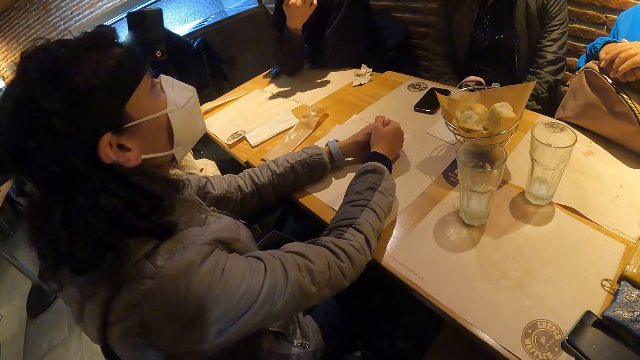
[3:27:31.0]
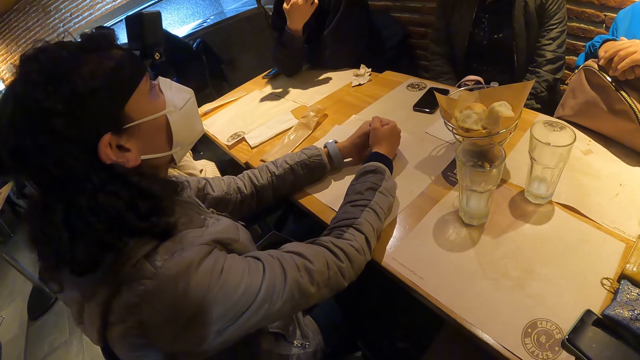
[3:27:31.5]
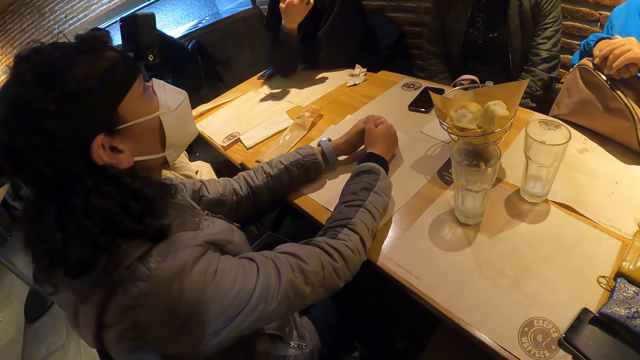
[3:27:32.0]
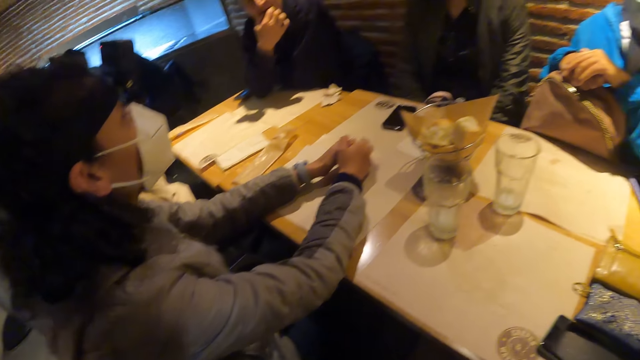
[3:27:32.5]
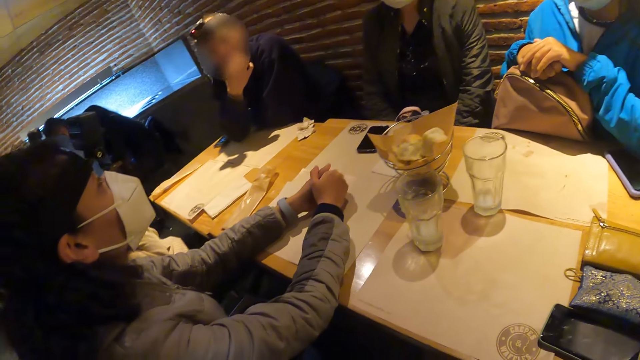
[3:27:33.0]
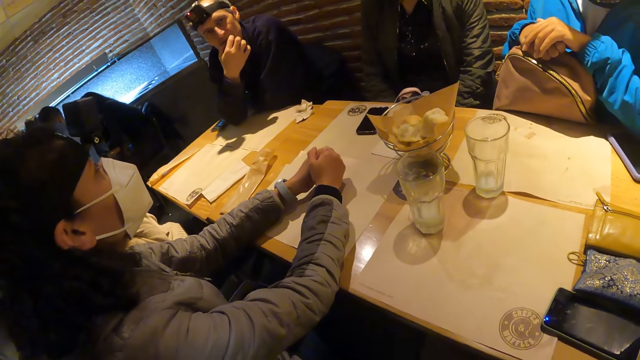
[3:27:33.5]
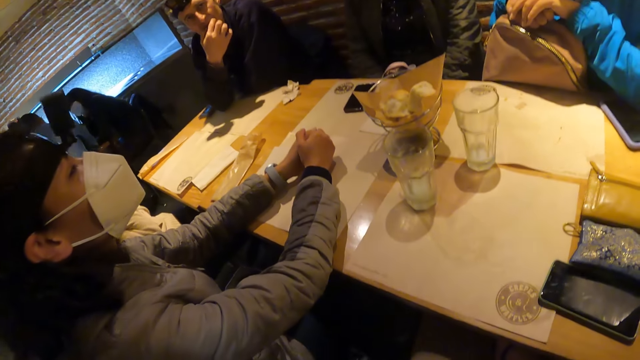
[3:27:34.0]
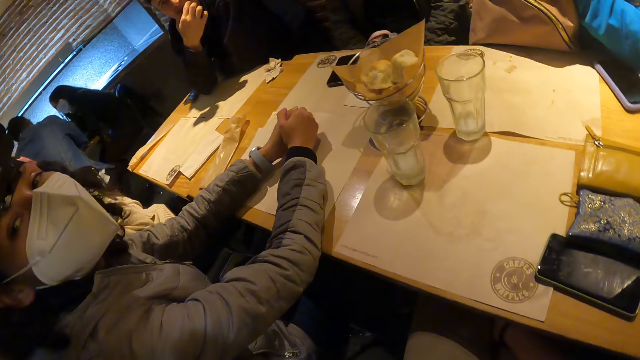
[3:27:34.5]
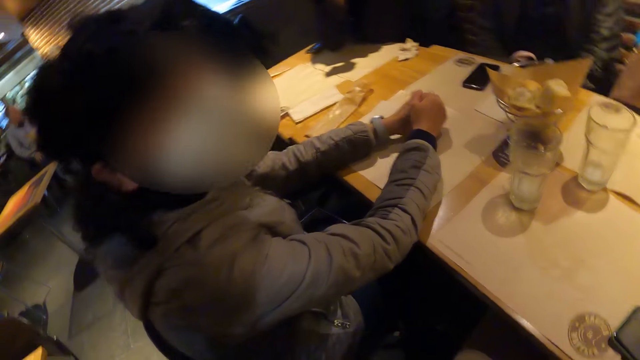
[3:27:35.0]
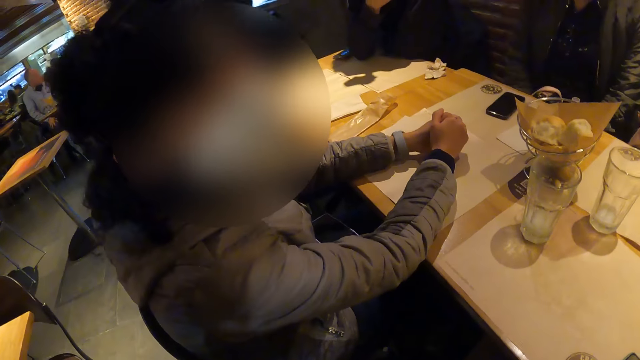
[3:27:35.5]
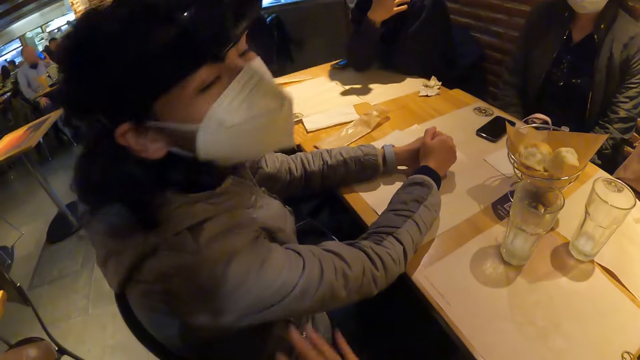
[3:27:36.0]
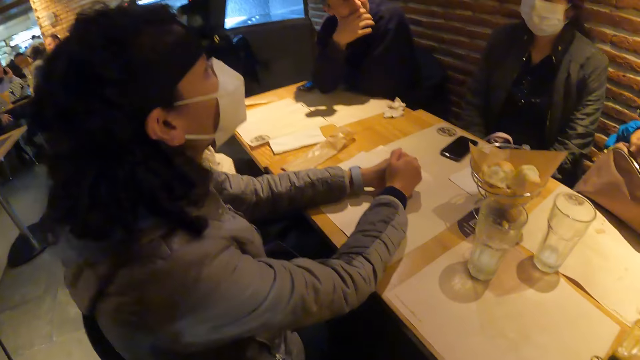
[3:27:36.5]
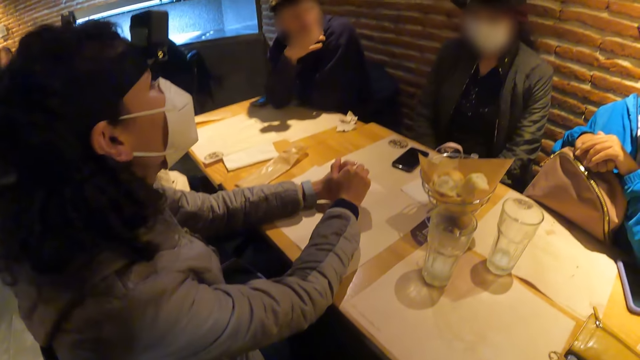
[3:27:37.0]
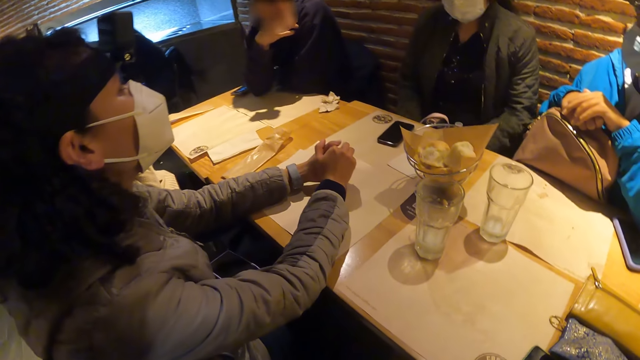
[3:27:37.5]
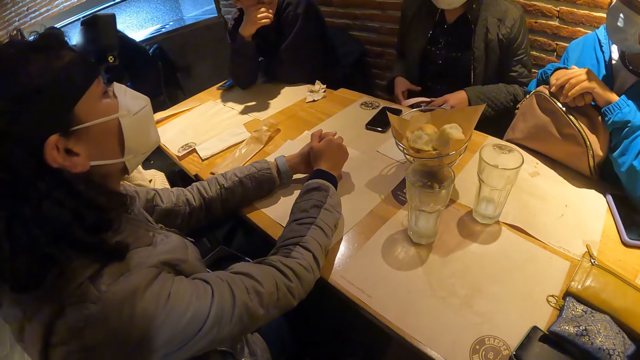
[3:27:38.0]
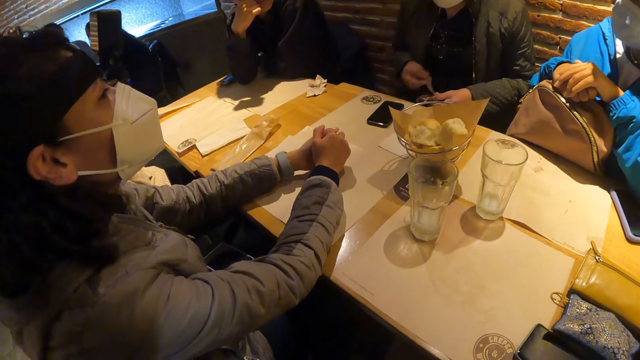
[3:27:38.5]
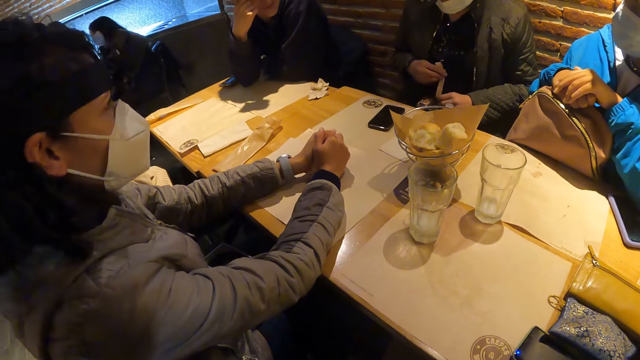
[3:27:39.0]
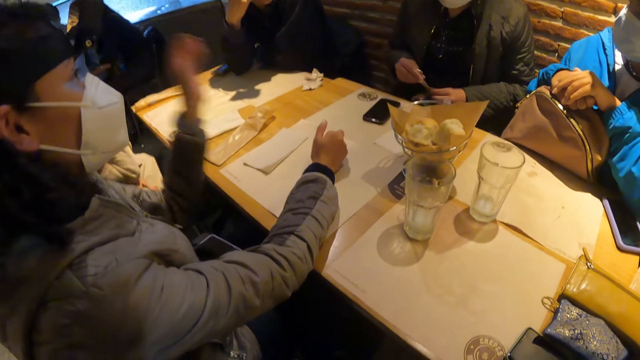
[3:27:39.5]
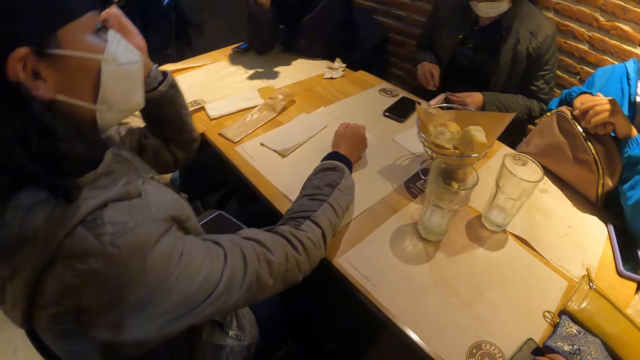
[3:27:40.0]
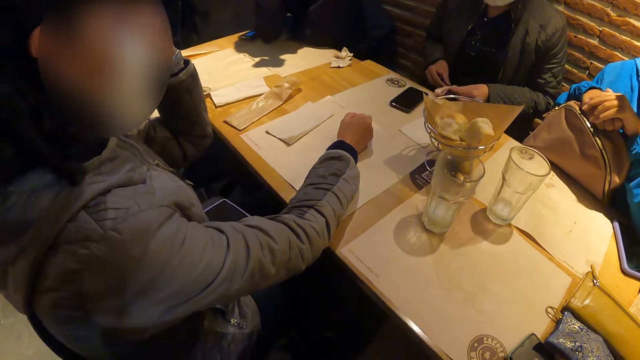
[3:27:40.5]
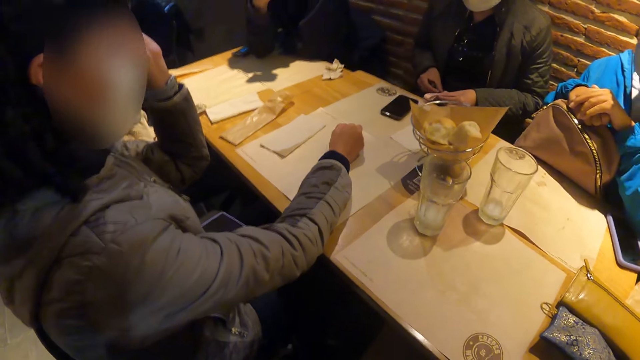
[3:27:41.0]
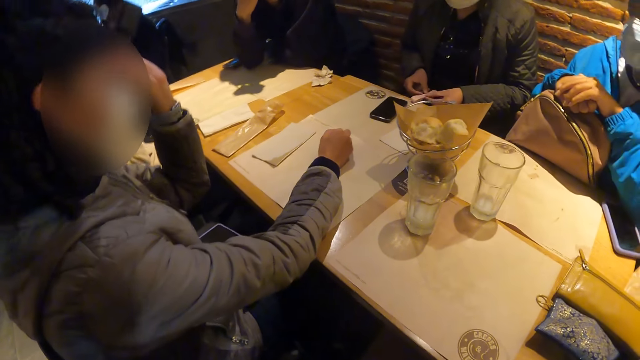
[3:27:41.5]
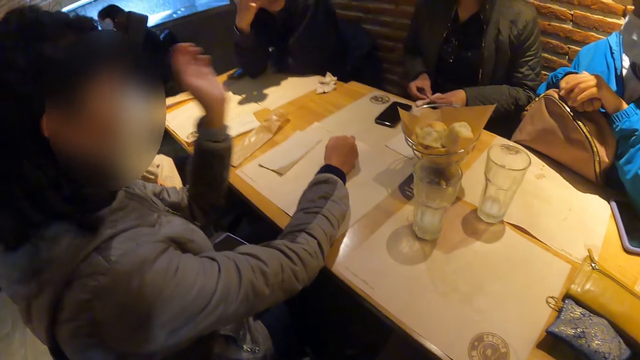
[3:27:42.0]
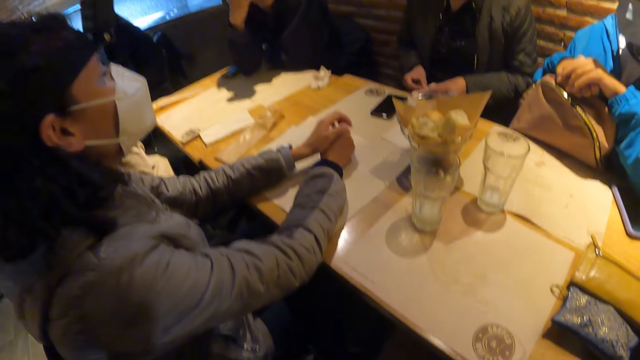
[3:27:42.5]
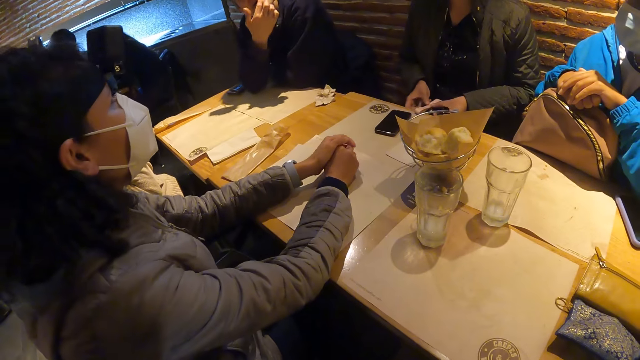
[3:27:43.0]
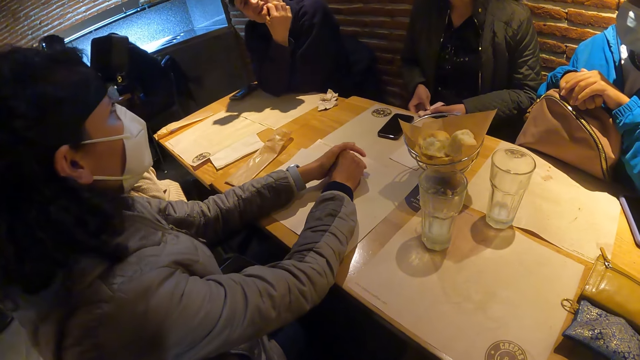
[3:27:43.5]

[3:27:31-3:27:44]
The camera wearer interacts with the woman. The woman adjusts a camera atop her with her left hand.

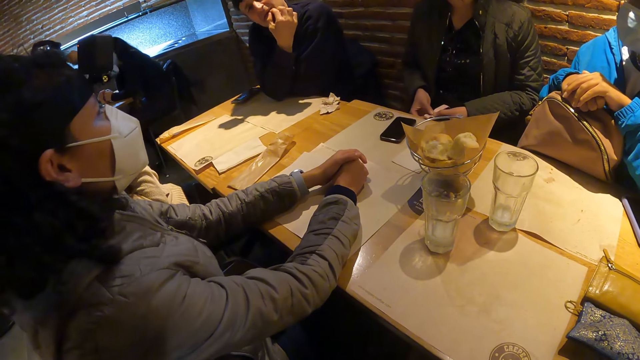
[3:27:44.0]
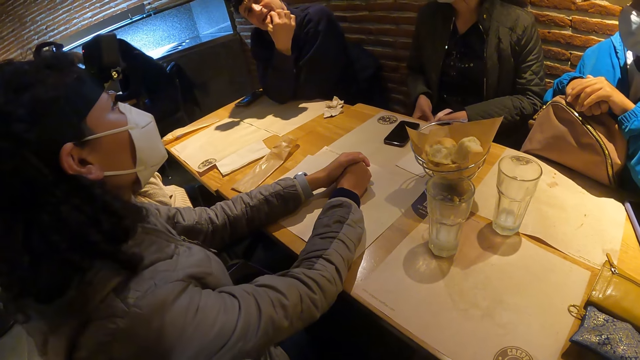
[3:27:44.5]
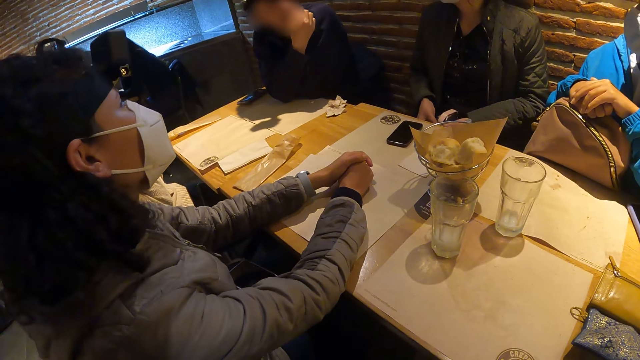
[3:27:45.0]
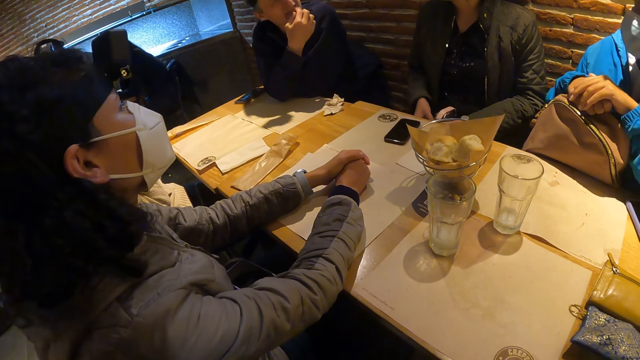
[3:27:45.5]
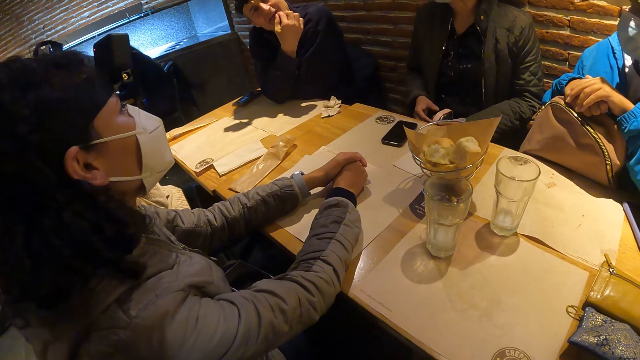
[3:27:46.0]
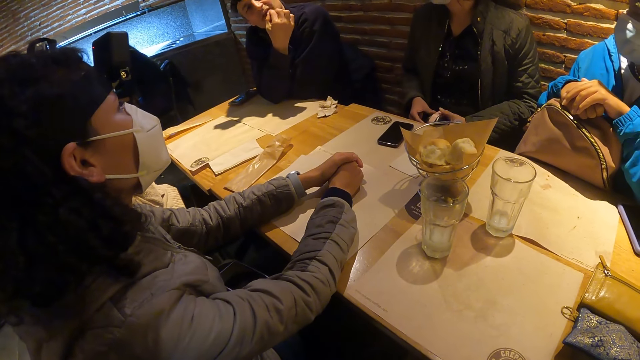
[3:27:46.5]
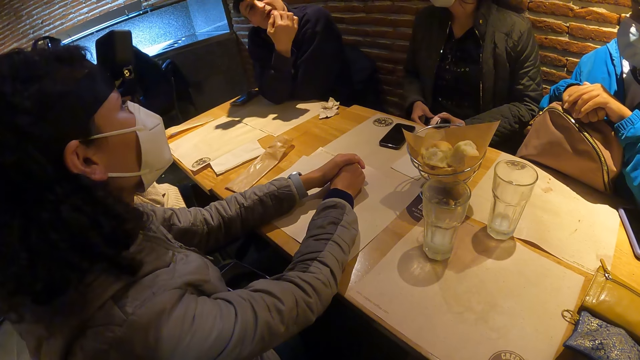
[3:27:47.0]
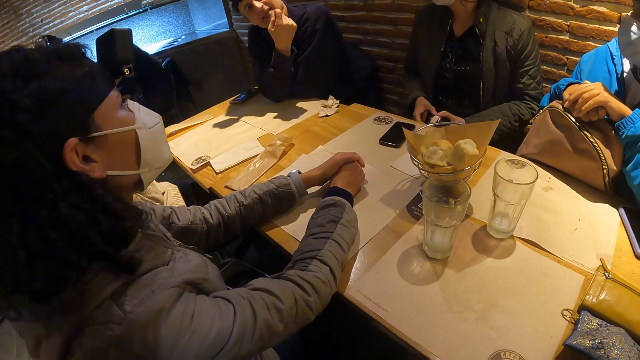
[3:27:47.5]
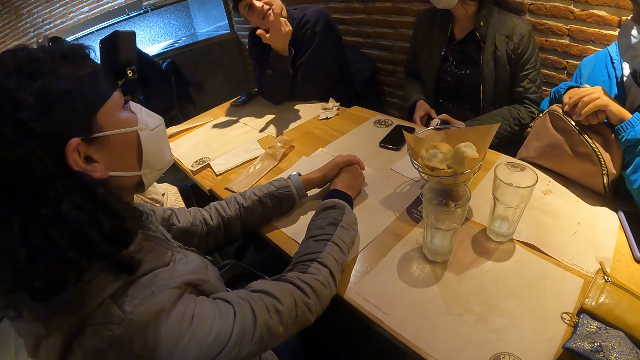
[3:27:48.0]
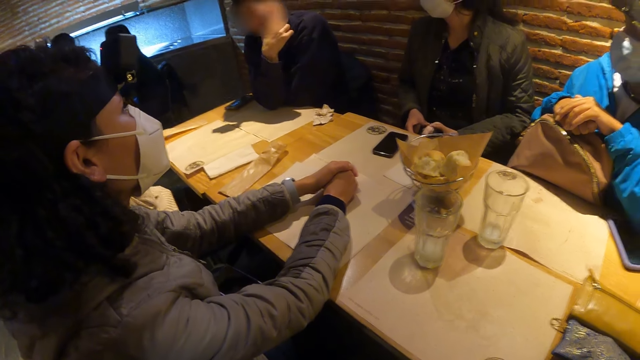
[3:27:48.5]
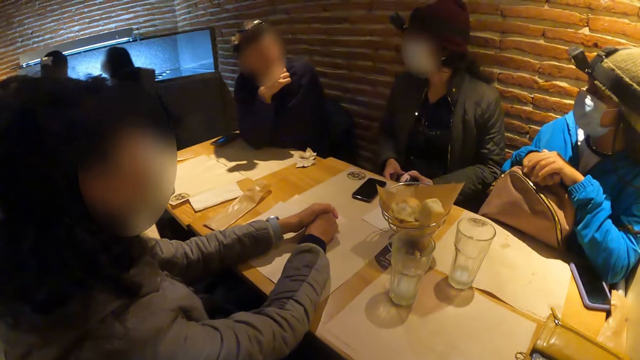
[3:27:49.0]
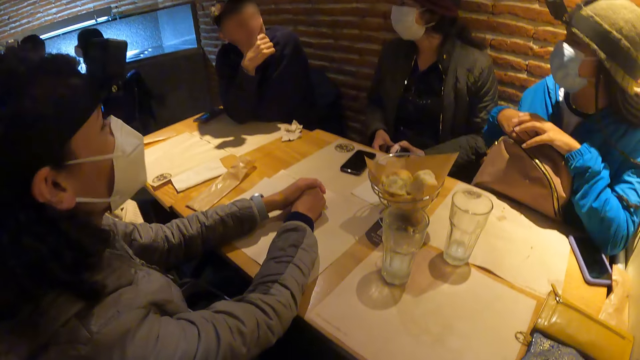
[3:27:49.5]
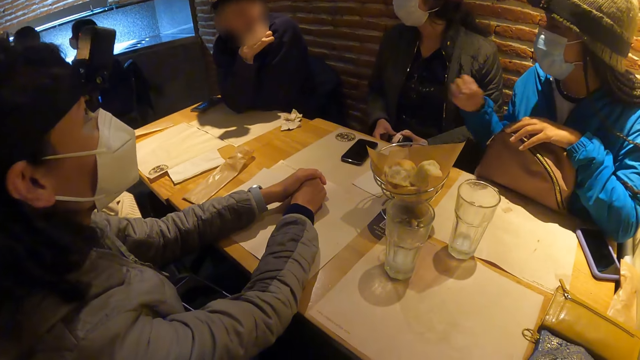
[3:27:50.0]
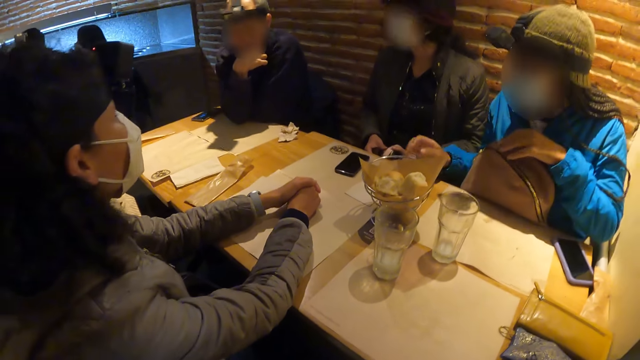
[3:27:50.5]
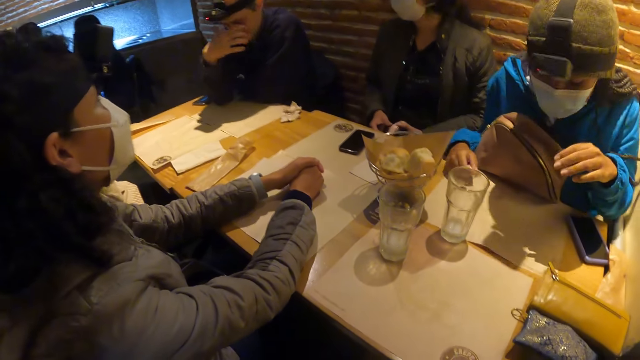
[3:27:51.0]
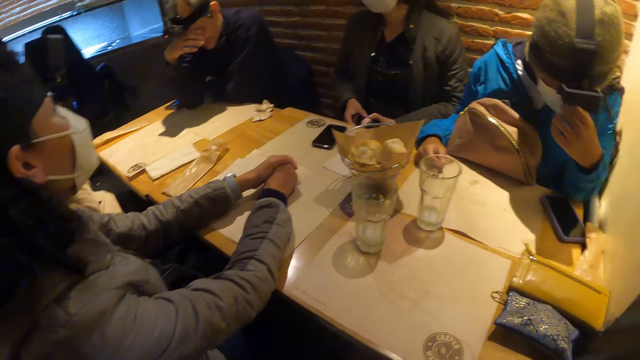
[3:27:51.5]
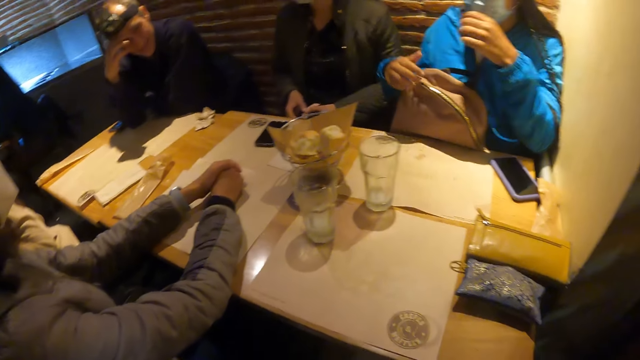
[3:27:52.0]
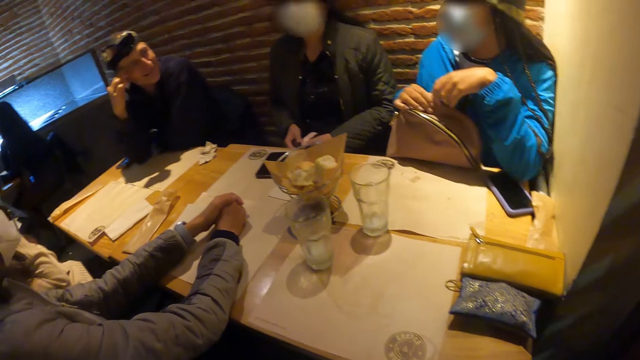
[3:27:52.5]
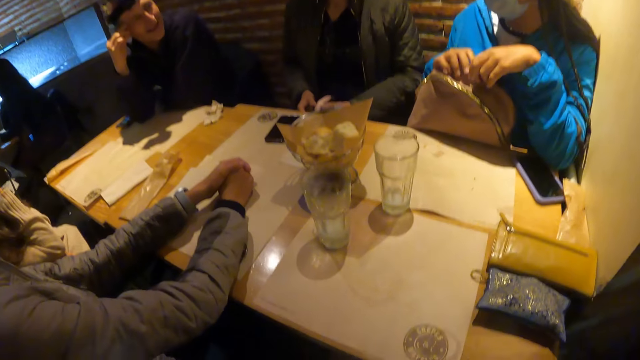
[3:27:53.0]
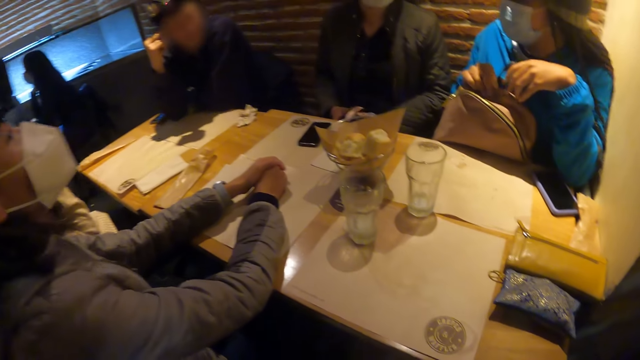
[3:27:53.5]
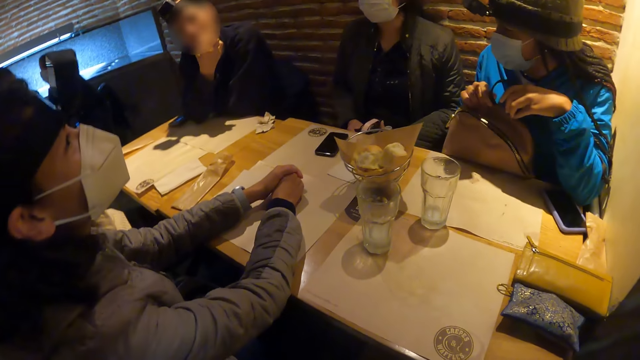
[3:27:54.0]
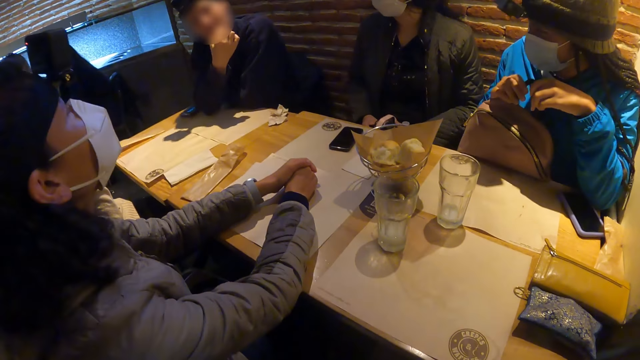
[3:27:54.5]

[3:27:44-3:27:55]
A woman interacts with the man.
